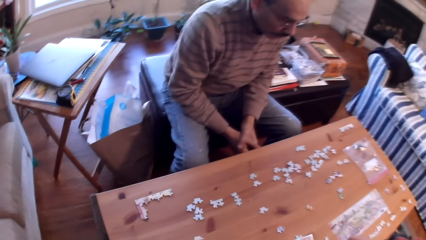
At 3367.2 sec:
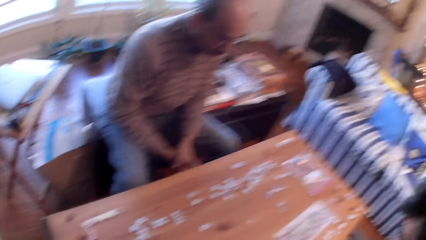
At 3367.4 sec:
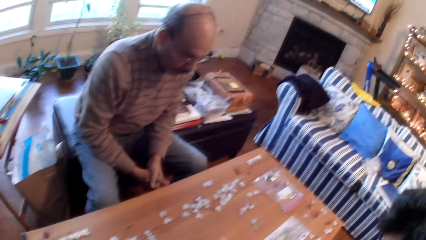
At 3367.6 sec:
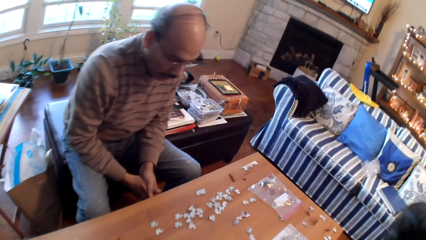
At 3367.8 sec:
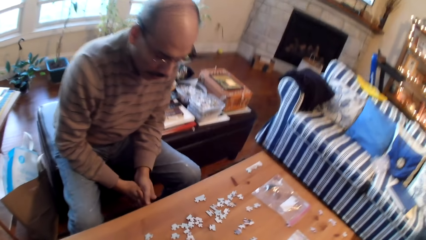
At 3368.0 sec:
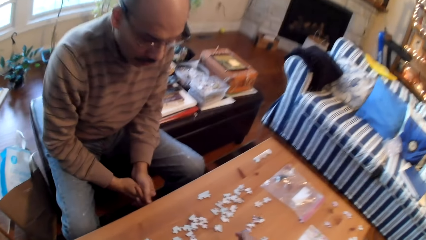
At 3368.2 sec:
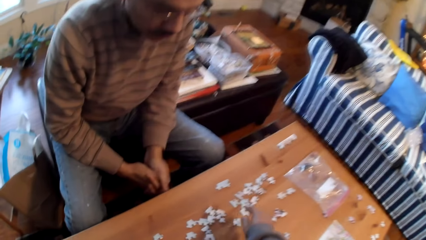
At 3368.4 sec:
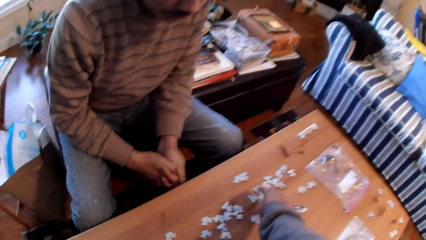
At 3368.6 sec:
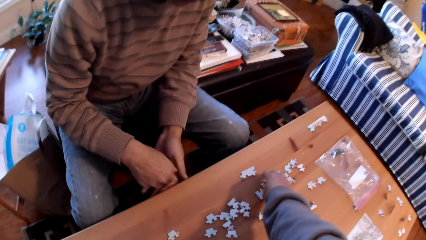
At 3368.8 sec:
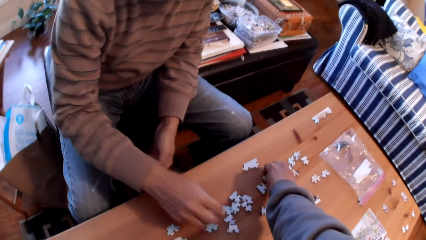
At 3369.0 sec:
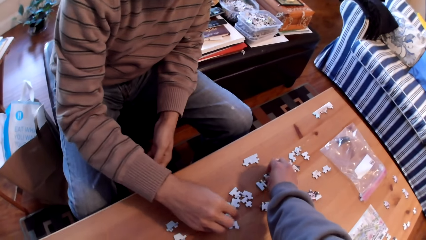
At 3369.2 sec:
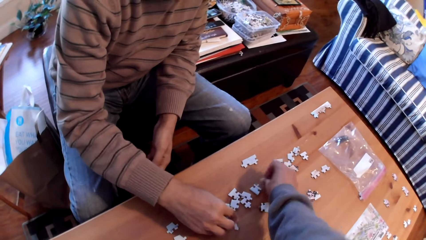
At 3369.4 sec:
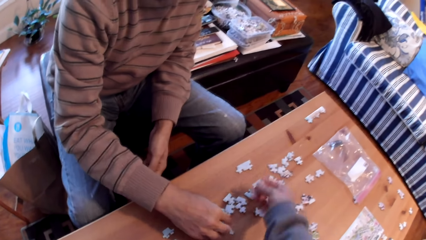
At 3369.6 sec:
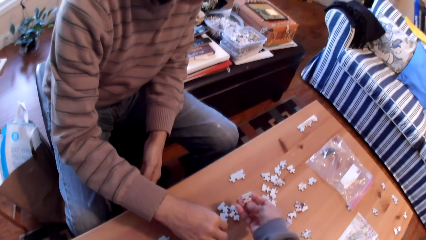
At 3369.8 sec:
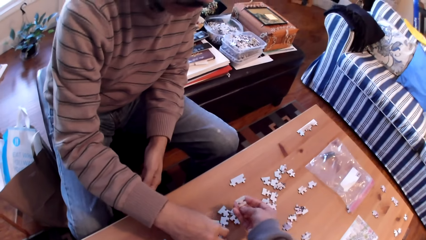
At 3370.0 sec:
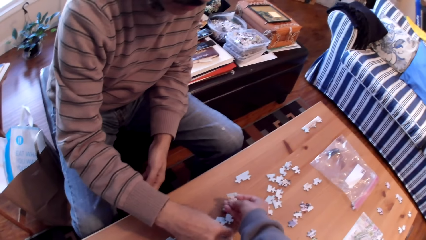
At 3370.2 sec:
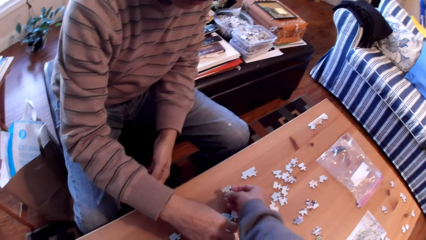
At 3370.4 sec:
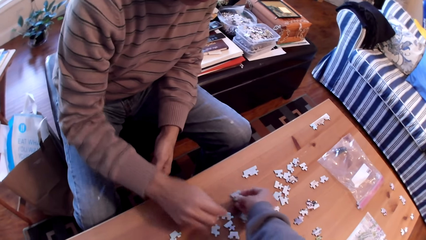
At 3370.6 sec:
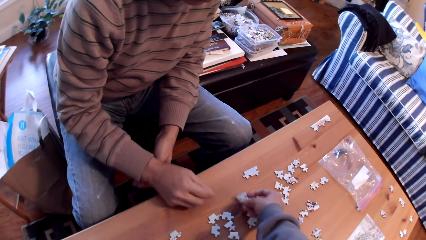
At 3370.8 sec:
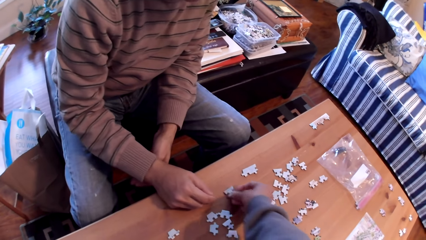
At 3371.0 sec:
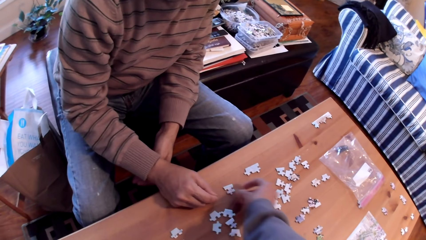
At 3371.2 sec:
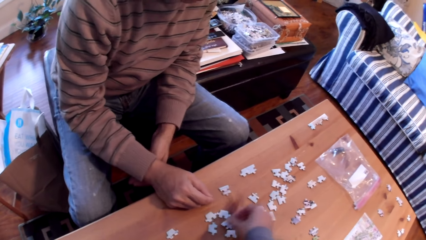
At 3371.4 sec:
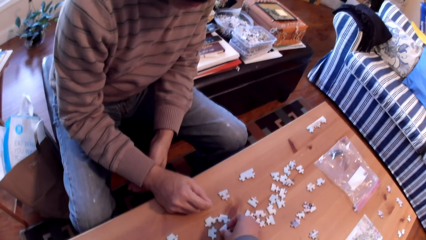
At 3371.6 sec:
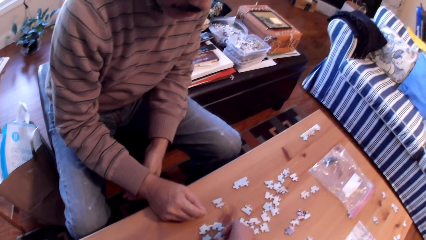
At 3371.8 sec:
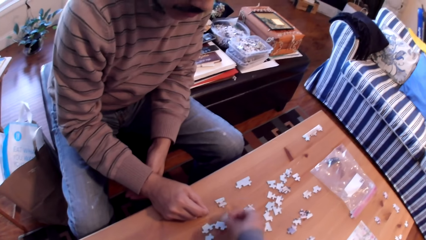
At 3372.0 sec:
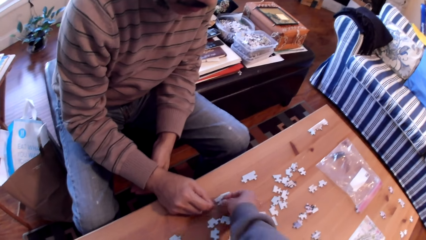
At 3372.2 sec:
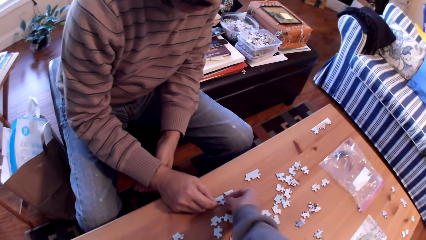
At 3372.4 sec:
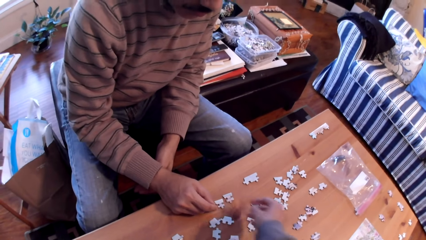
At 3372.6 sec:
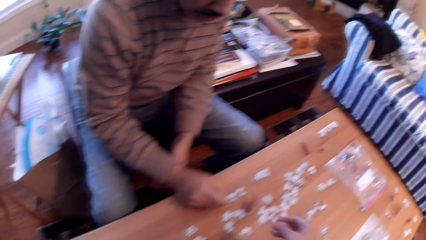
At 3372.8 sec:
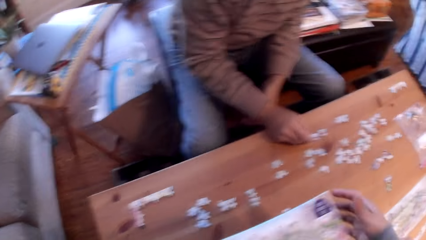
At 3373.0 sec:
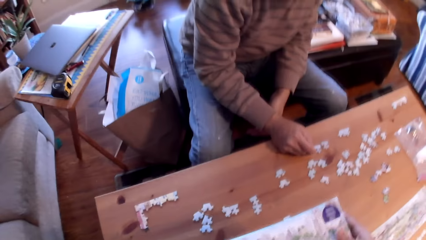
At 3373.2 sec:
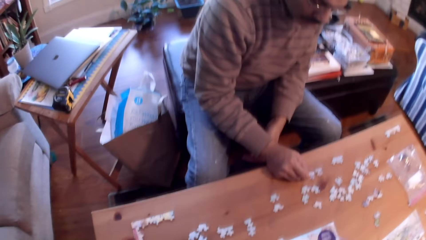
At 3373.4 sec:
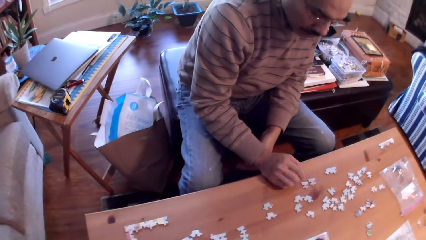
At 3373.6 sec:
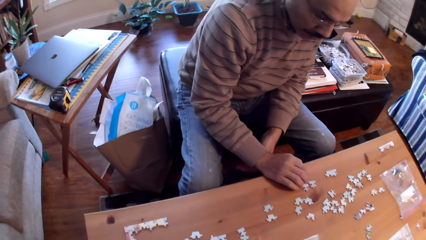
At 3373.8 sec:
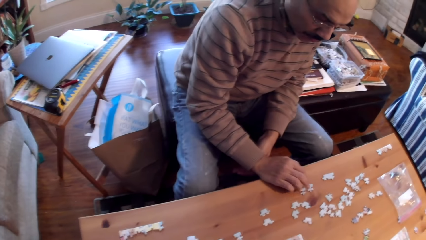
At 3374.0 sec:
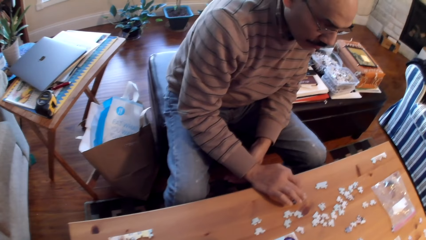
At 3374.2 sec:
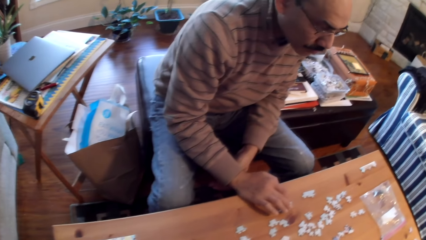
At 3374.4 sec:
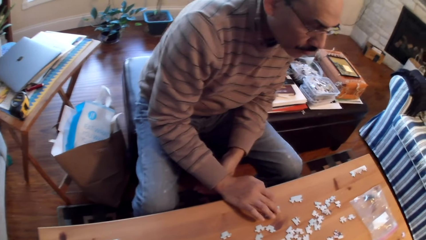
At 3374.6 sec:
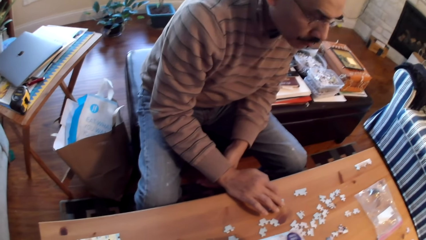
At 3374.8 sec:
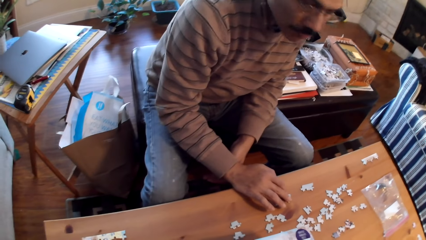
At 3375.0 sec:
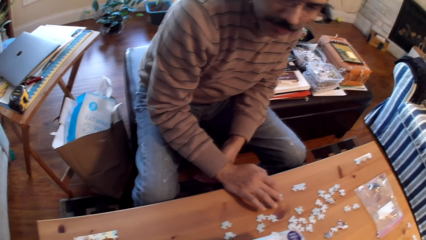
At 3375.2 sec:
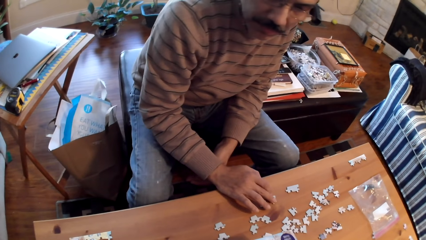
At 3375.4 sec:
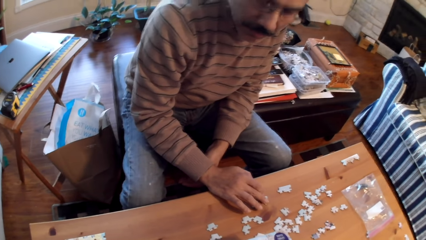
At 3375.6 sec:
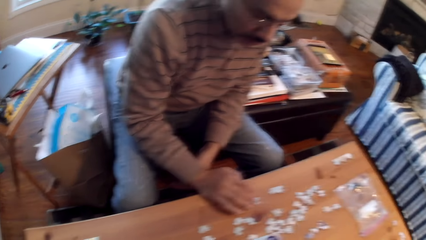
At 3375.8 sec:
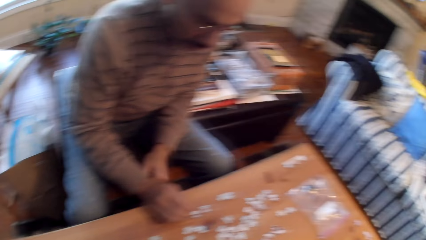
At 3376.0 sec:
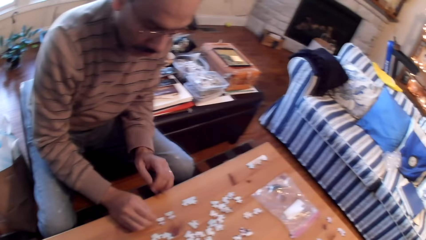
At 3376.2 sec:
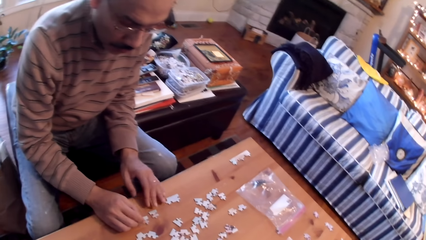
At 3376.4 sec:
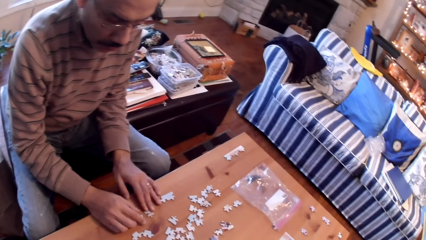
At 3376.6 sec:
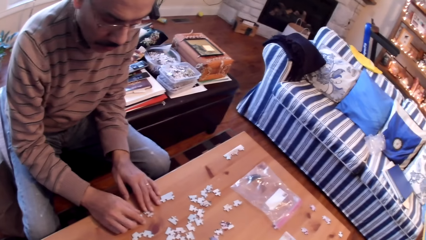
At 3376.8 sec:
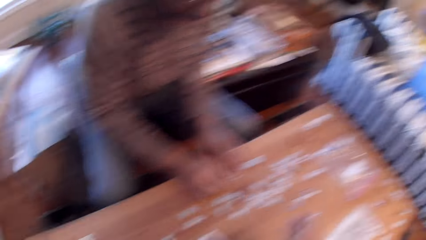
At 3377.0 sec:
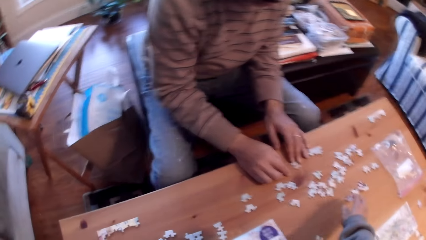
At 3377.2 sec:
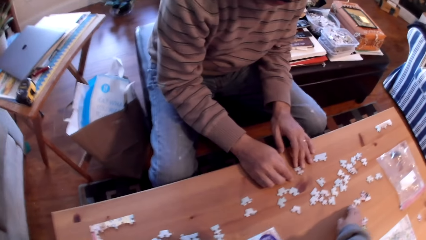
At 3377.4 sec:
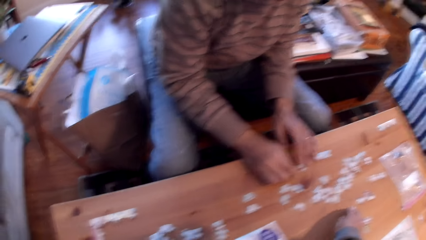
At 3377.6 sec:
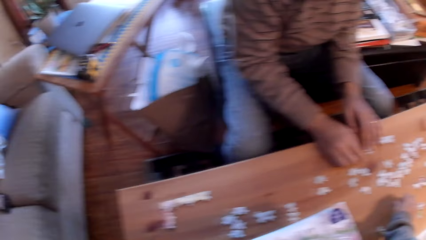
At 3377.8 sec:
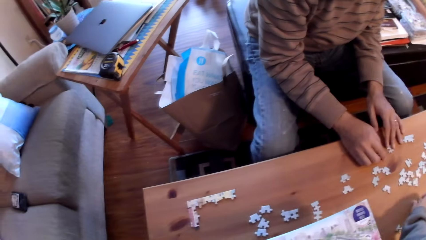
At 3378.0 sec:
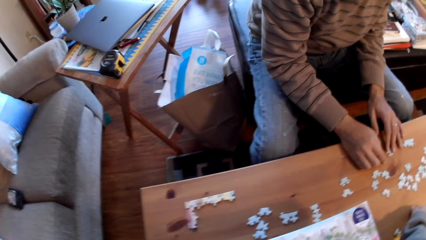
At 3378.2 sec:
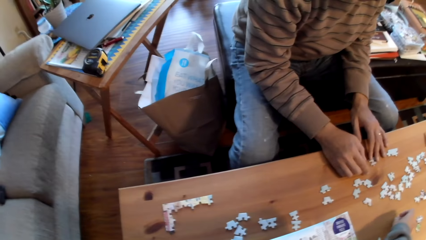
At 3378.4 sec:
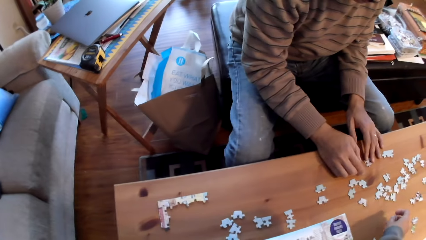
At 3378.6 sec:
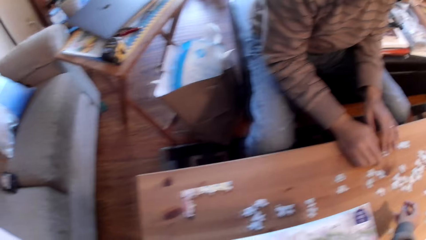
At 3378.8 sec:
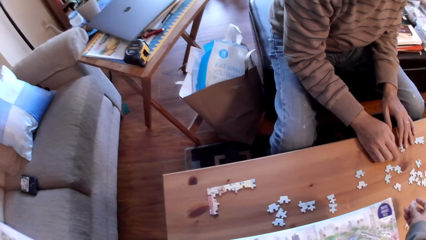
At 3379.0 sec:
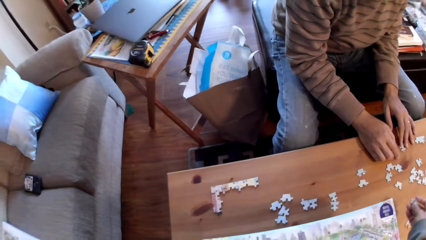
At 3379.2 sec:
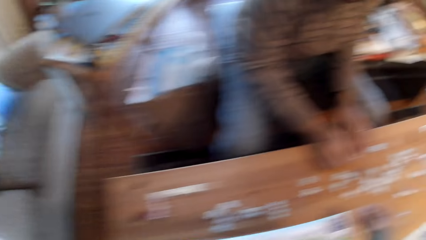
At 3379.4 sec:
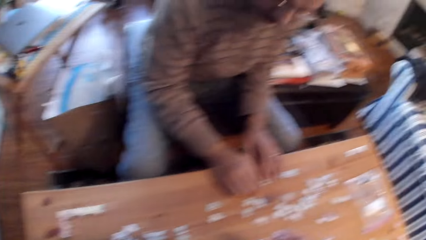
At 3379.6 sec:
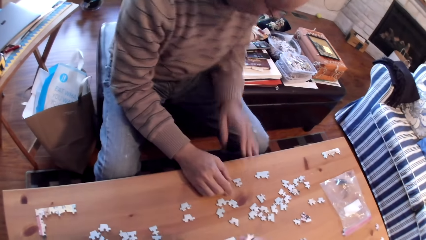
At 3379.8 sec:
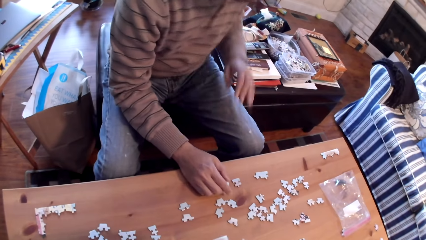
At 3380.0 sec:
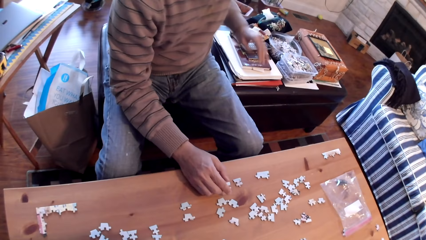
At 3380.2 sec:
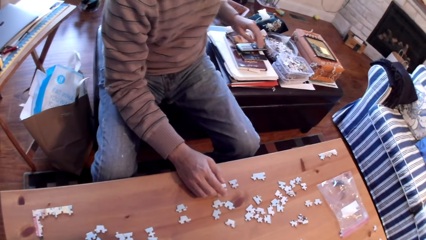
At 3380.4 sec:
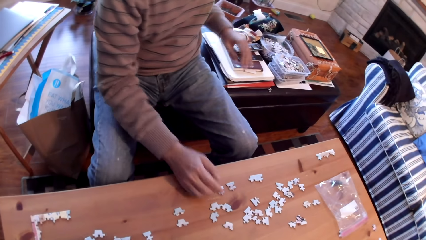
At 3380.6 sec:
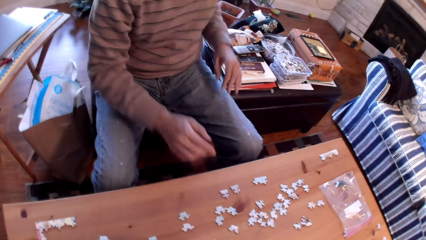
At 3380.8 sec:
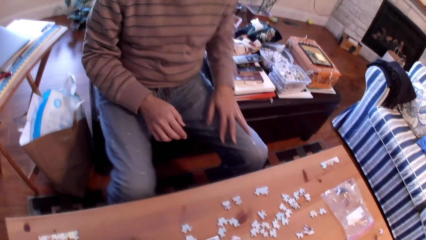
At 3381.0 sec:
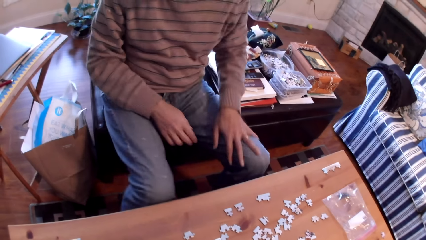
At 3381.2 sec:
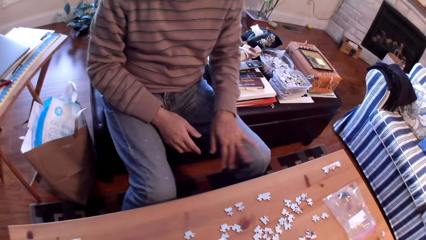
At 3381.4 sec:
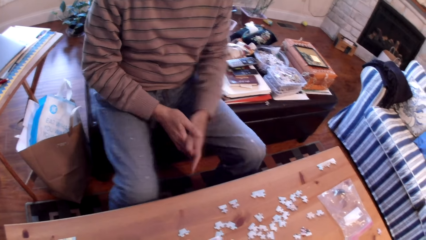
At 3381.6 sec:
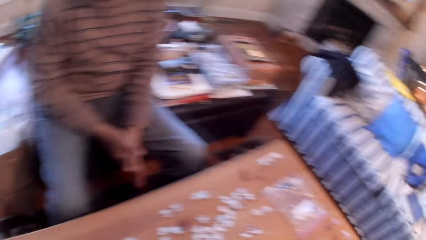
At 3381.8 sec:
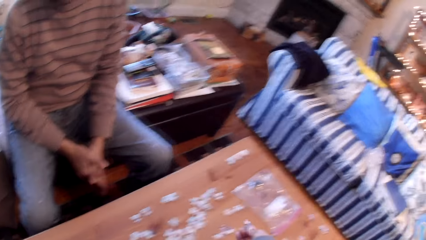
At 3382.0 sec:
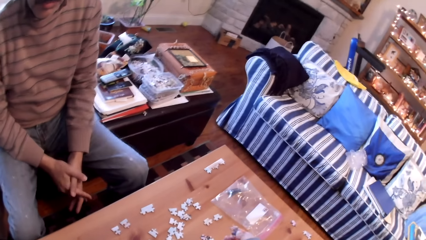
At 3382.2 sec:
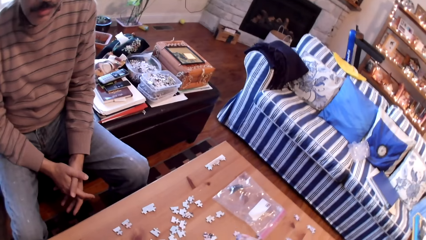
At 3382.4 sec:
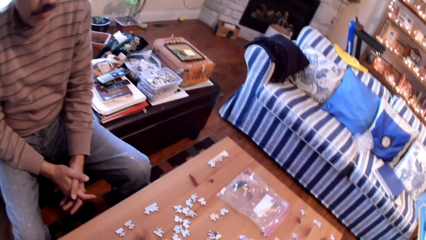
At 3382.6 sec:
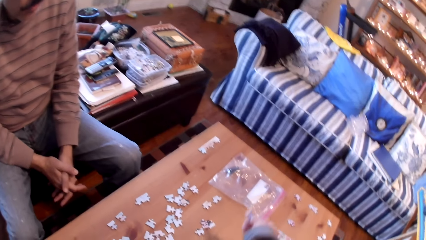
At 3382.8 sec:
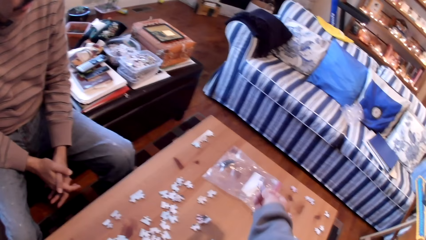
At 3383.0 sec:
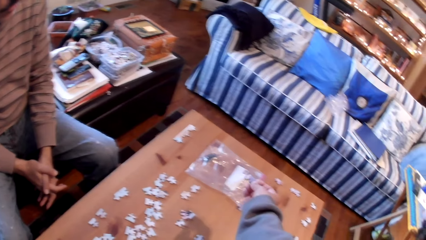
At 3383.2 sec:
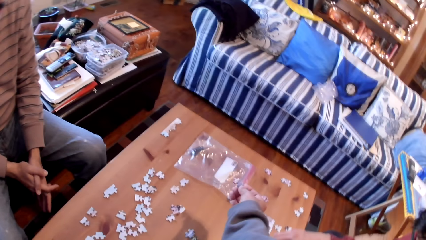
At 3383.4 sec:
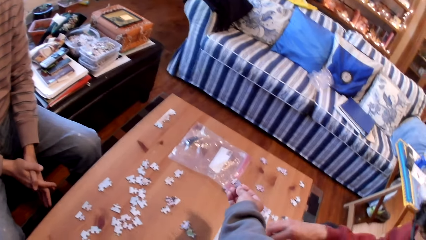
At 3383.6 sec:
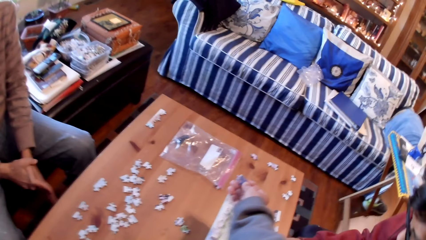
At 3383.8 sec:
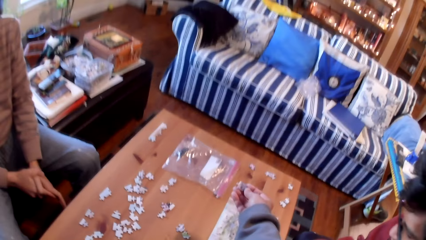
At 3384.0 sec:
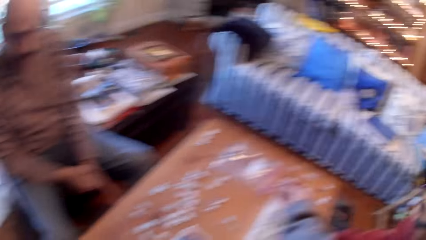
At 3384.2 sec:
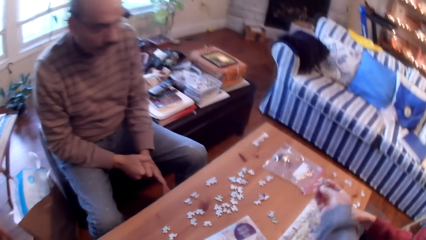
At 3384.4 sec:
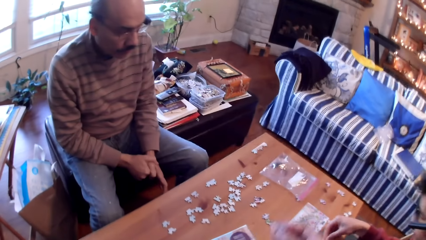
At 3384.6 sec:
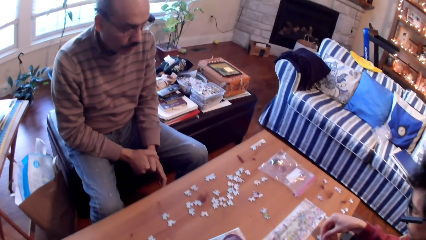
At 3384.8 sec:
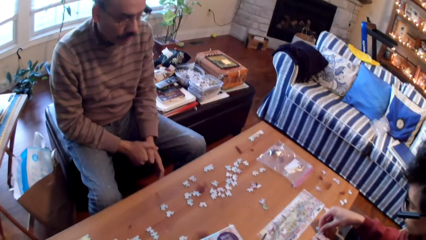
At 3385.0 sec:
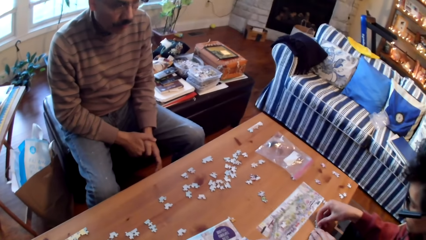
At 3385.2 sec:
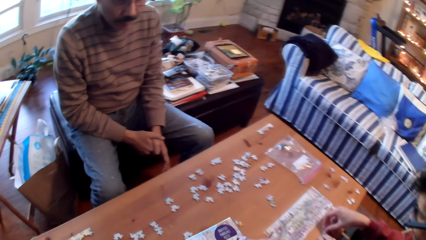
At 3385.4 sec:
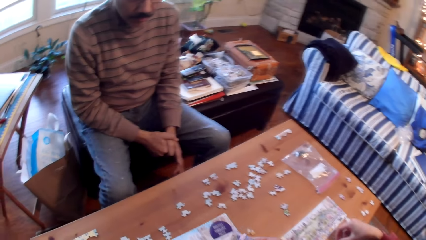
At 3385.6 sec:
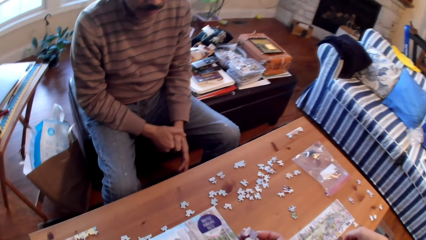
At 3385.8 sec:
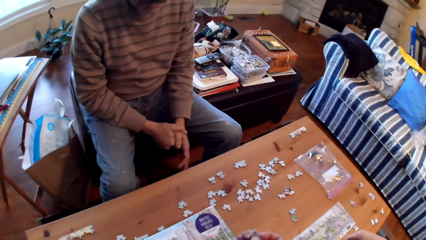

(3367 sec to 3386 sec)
The camera wearer picks up puzzle cards on a table. A man holds cards on the table. The camera wearer places down a card. The man holds on the puzzle cards. The camera wearer picks up the puzzle cards on the table. He holds the card with his hand.
